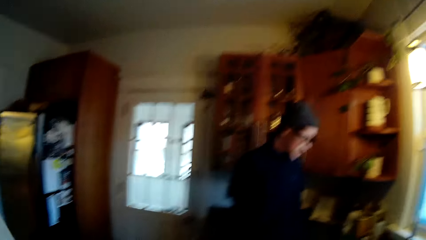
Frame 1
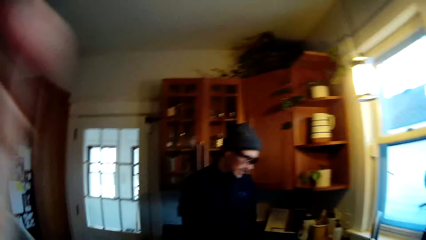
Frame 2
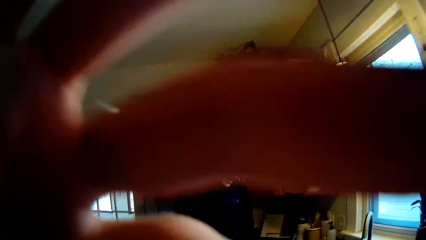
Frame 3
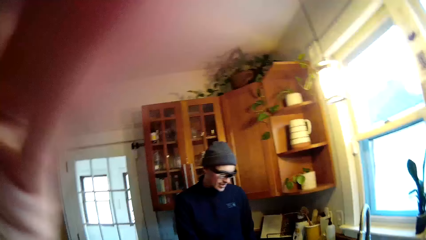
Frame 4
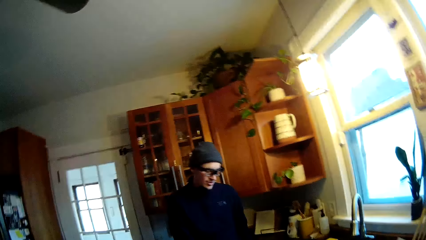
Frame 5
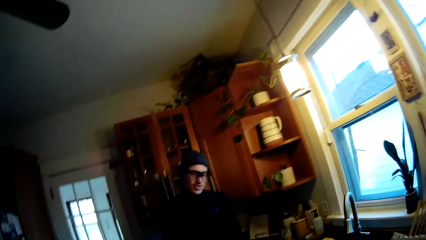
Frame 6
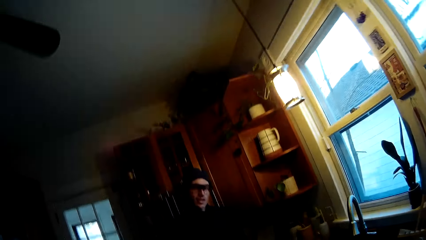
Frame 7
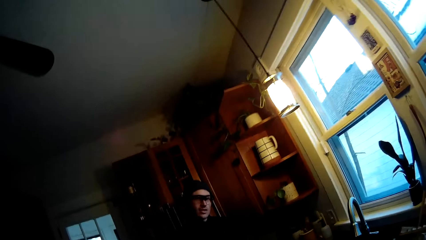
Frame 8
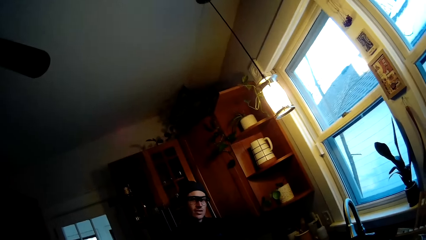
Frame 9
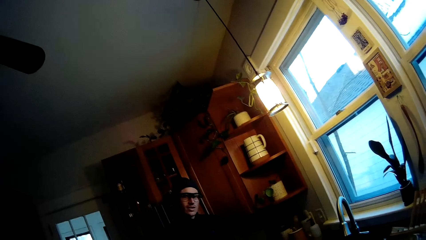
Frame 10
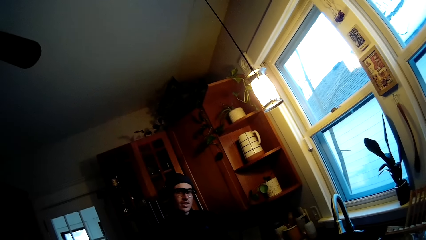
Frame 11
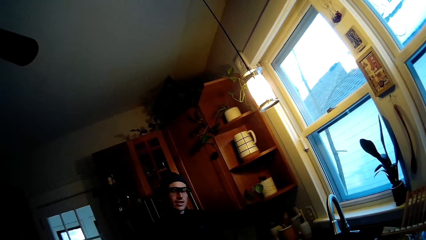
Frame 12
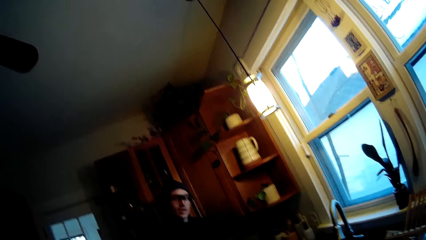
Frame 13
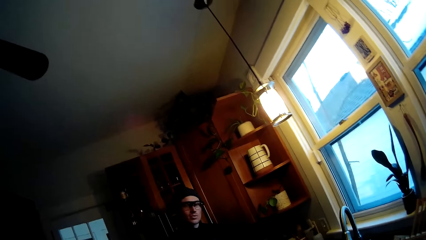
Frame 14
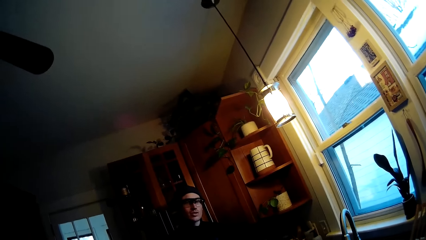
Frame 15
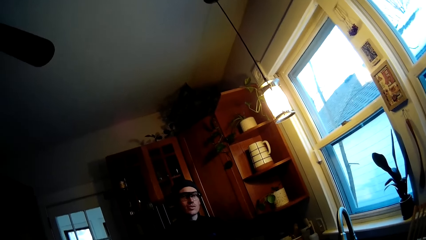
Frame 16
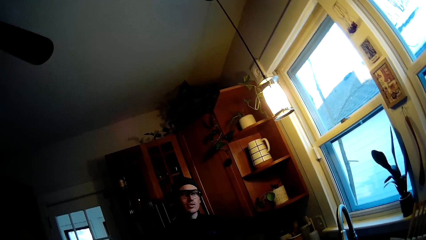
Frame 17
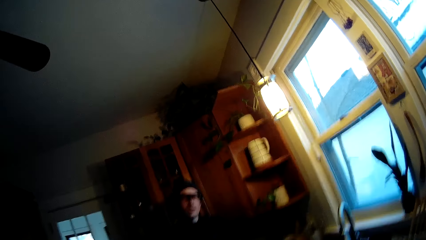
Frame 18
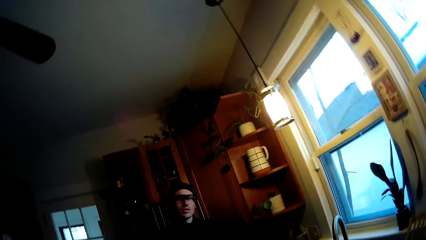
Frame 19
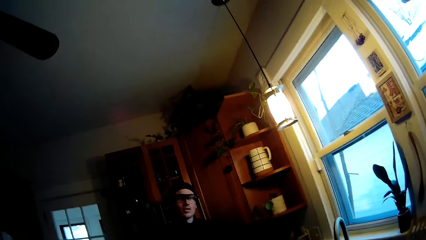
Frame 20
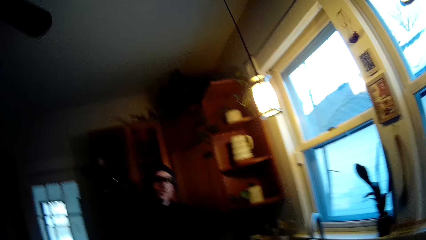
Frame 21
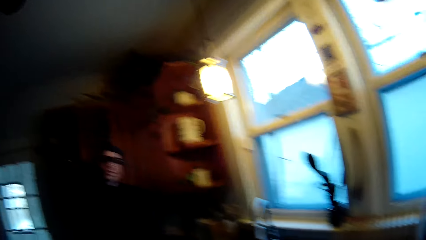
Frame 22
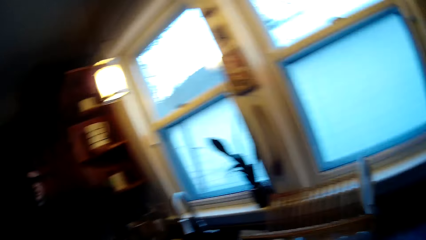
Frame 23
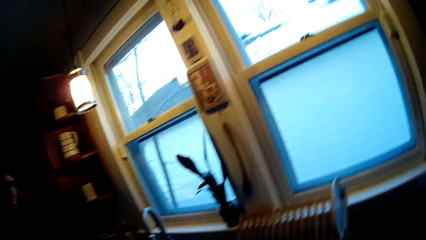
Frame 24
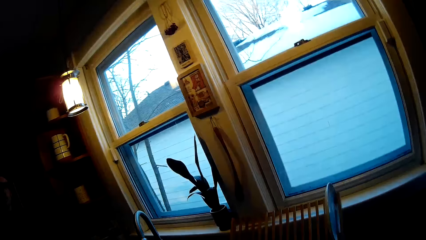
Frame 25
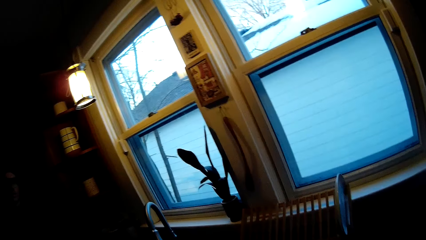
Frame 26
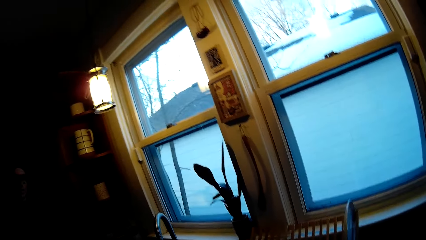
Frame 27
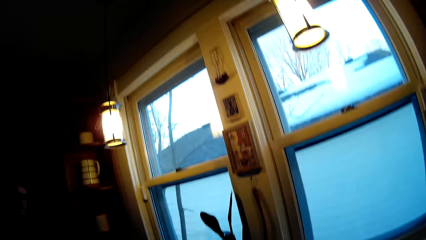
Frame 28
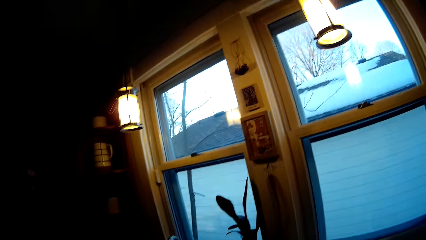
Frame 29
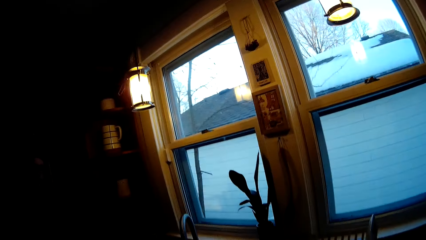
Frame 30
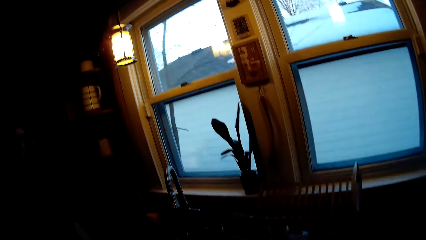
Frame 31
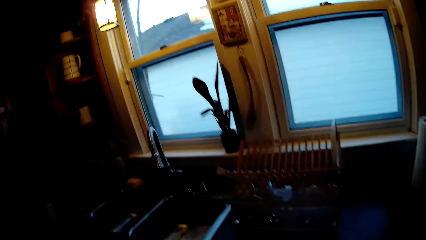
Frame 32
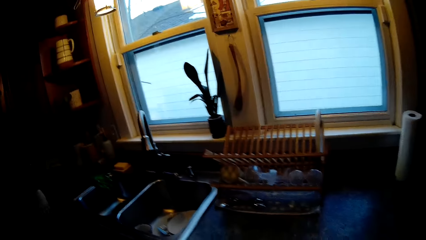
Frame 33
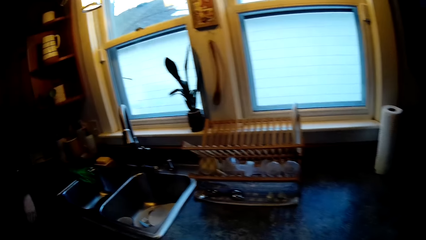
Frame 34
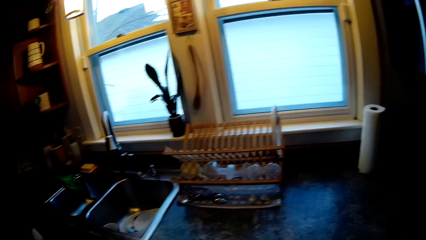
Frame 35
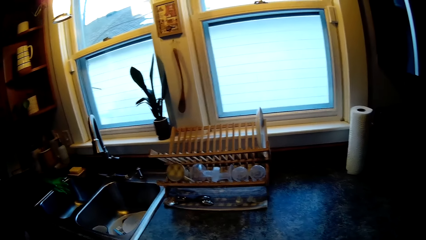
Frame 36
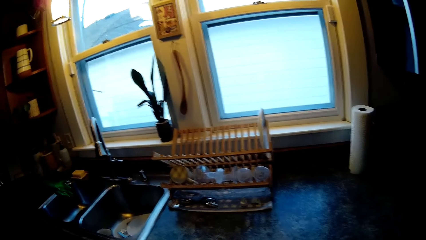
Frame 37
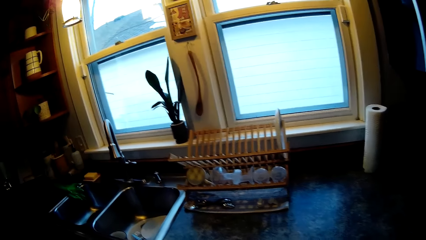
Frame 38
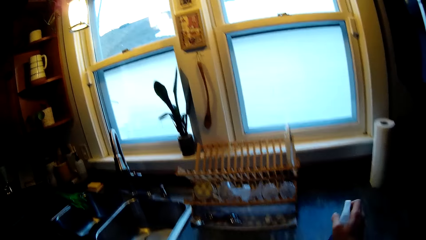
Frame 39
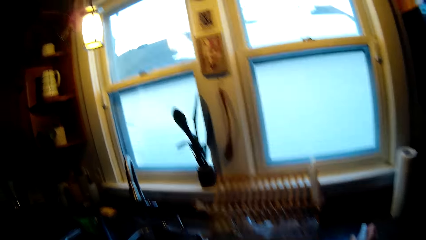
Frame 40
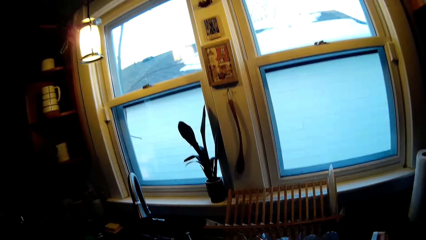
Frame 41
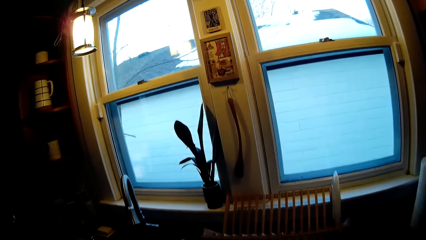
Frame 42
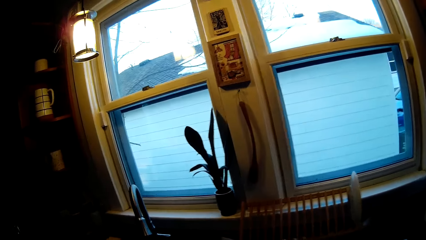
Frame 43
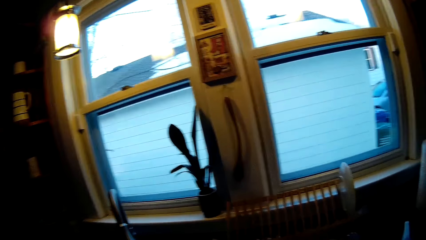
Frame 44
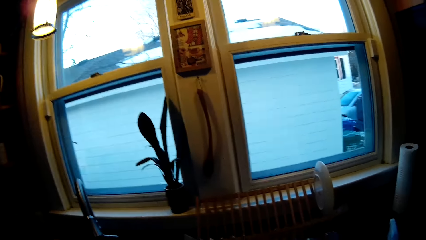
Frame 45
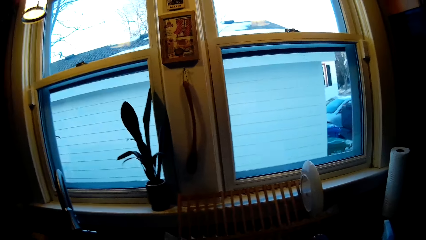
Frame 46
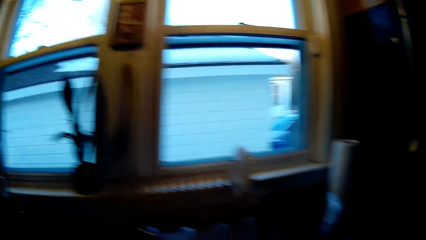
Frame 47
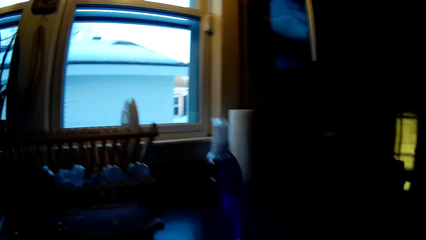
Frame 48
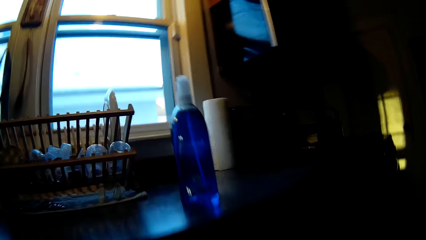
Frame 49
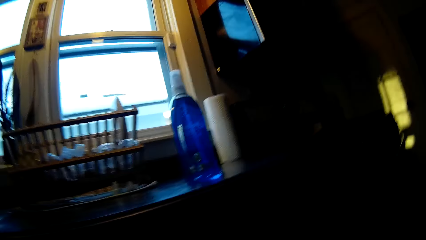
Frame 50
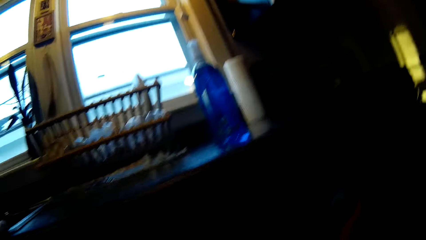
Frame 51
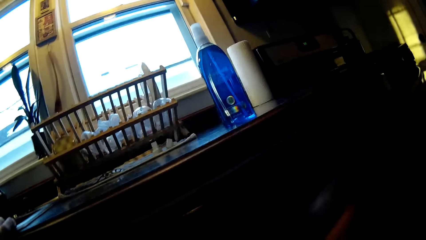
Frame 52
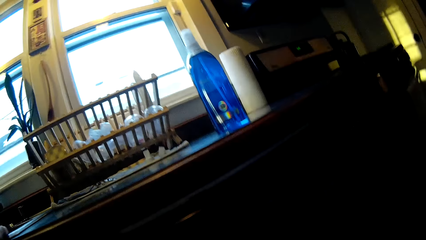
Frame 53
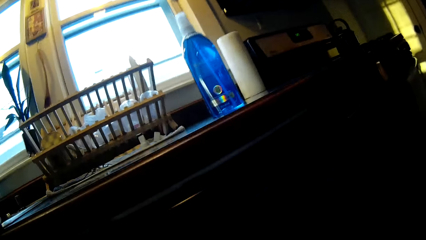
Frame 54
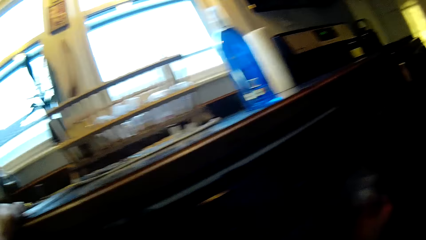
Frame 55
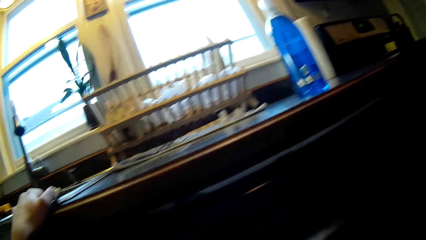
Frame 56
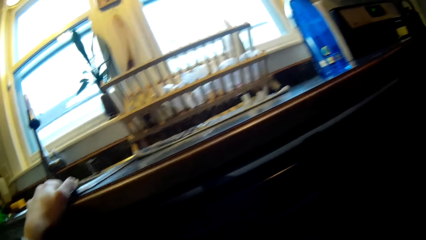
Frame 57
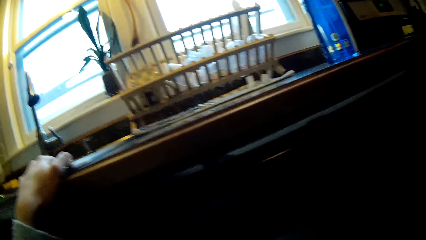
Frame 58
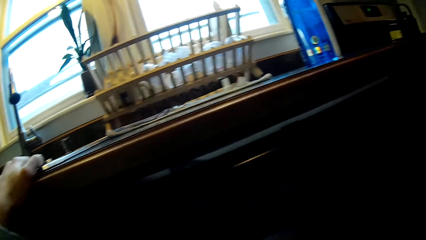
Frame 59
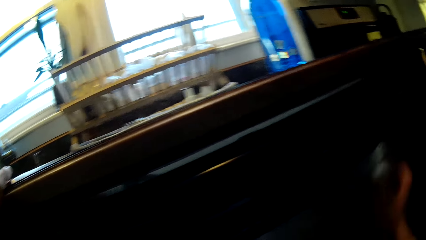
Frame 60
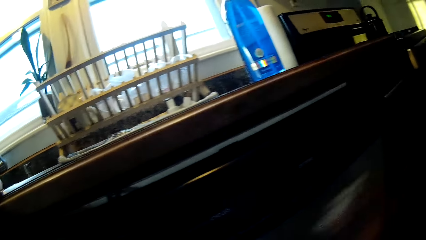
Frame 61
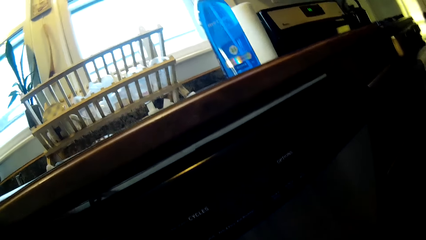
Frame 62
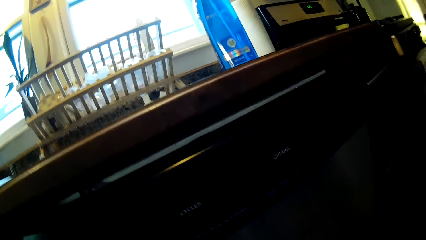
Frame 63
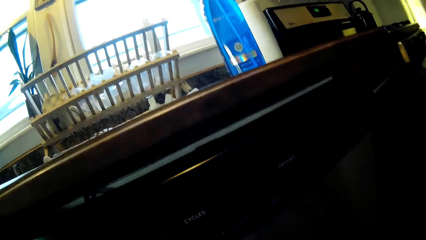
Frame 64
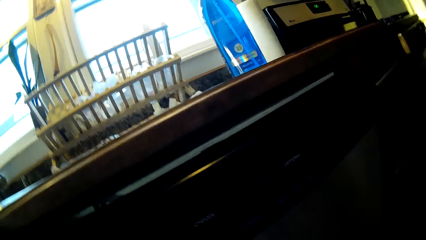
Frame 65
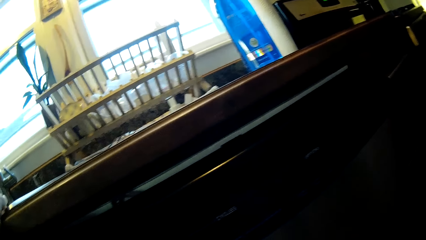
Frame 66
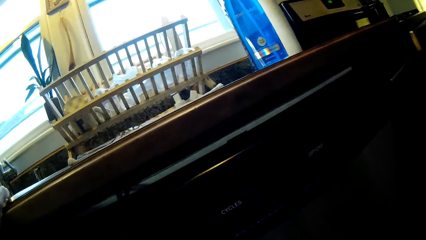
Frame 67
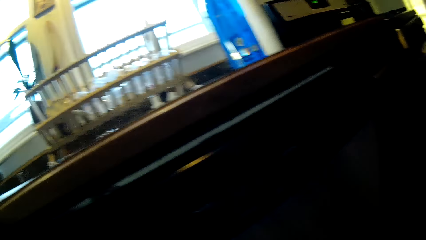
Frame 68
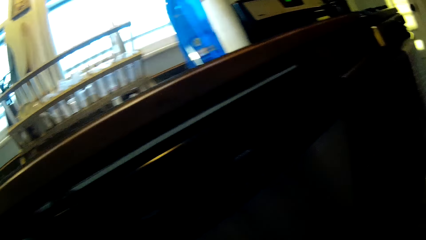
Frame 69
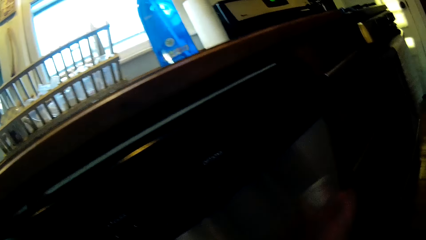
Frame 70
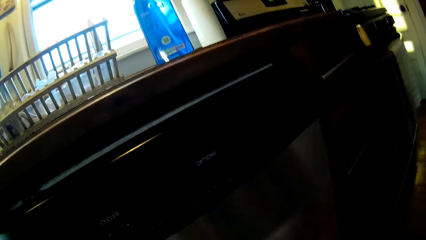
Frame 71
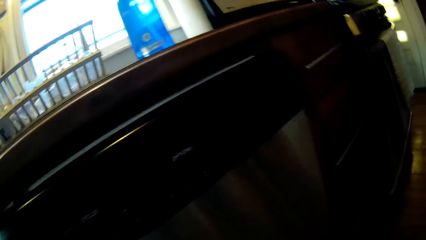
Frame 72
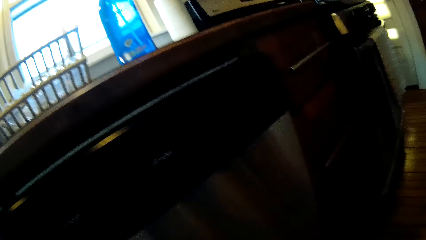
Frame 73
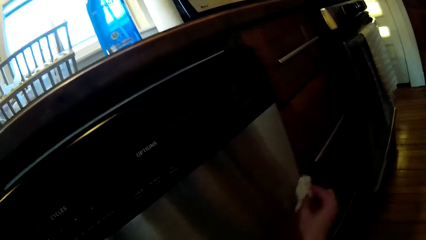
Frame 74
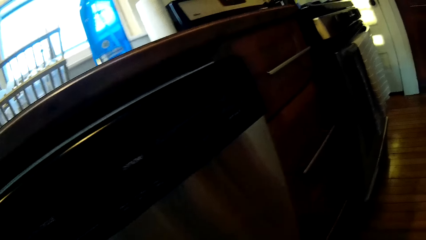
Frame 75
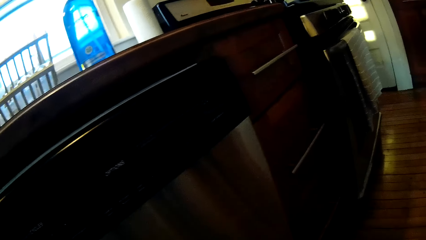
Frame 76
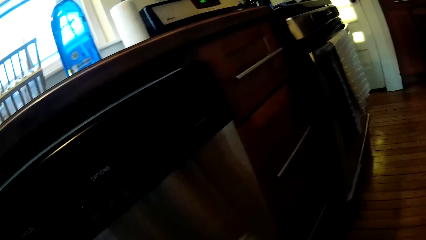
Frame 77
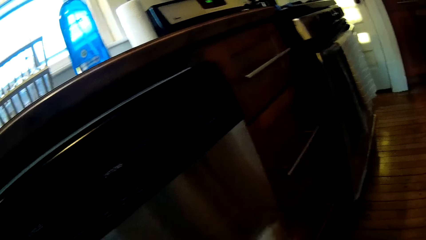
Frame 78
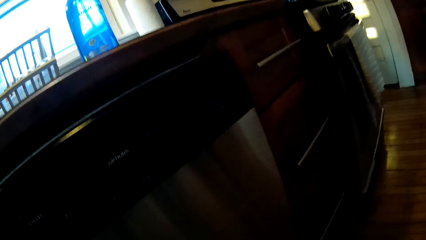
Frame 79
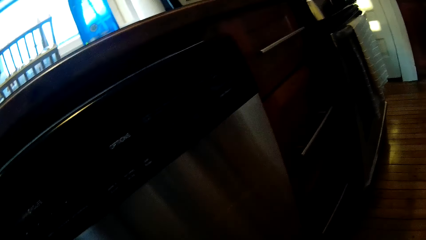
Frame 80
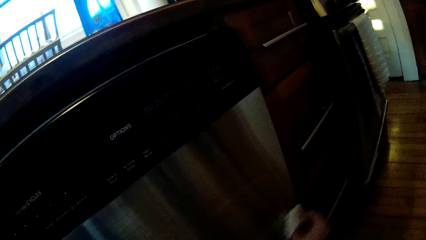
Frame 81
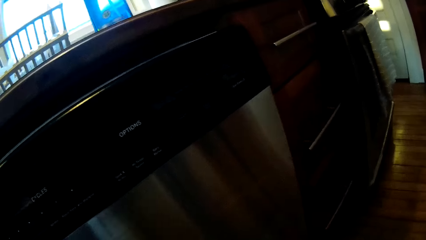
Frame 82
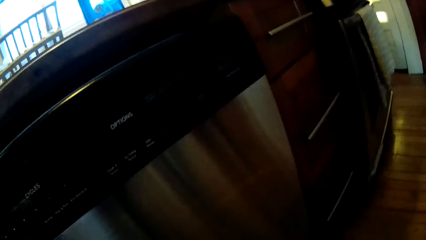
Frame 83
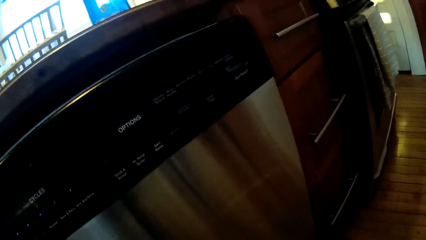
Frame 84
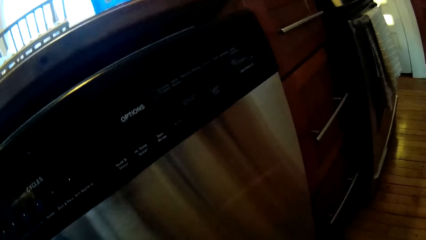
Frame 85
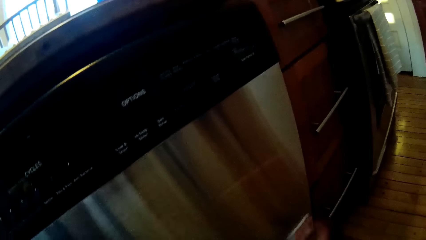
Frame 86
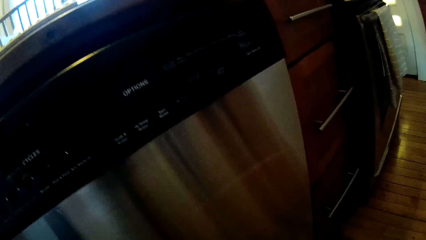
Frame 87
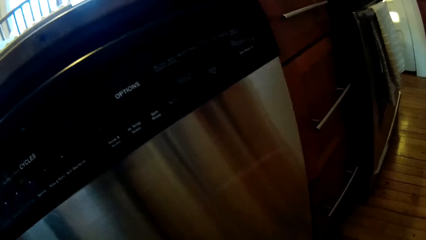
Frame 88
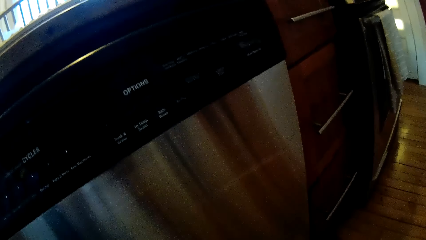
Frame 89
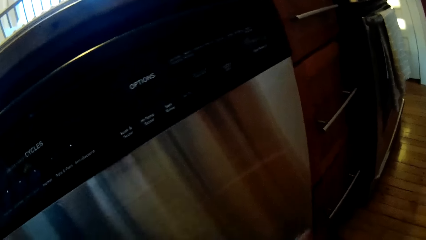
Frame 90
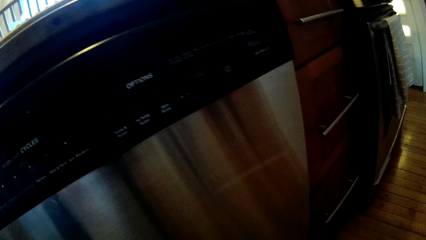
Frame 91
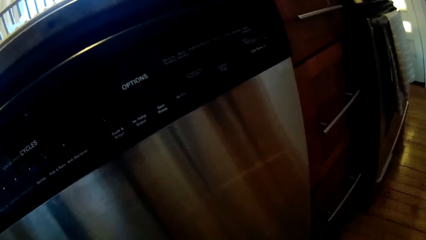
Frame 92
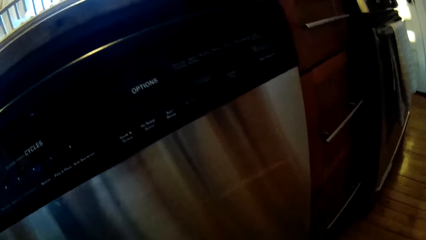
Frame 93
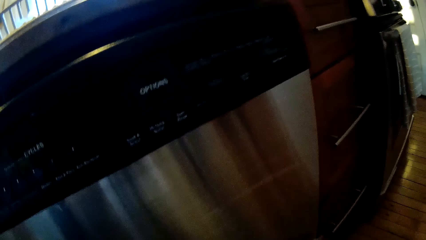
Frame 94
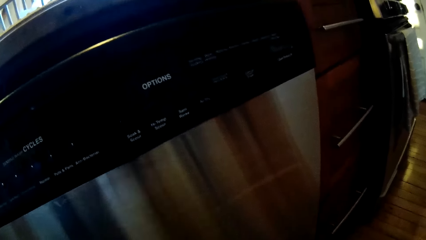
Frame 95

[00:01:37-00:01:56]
The camera wearer looks at a window. She drops a bottle on a countertop with her right hand. She converses with the man. She wipes an oven with the duster in her right hand in the kitchen. She holds the countertop with her left hand.
